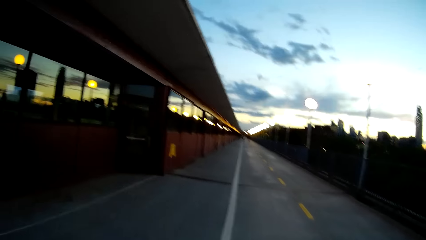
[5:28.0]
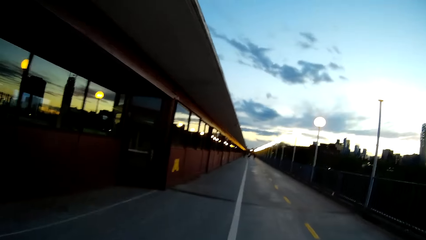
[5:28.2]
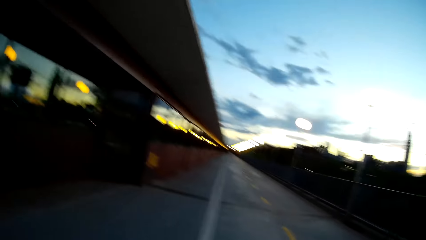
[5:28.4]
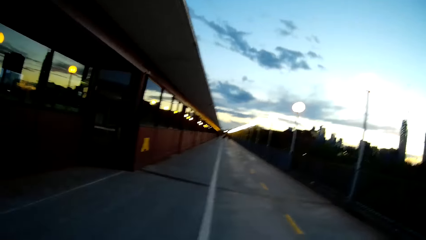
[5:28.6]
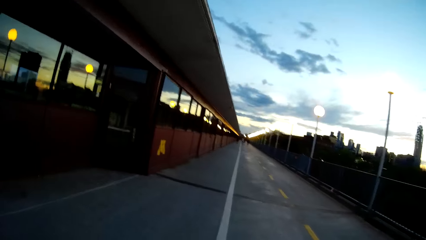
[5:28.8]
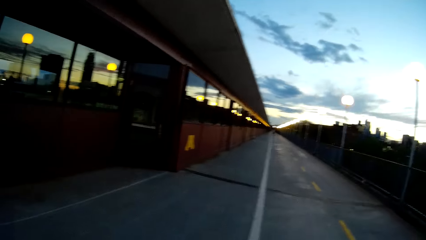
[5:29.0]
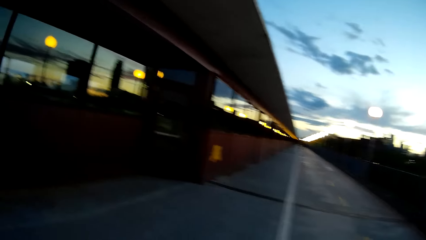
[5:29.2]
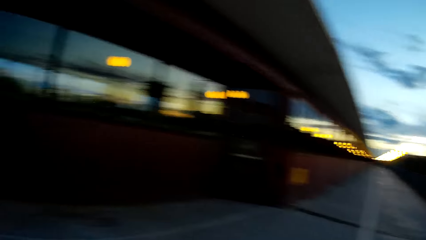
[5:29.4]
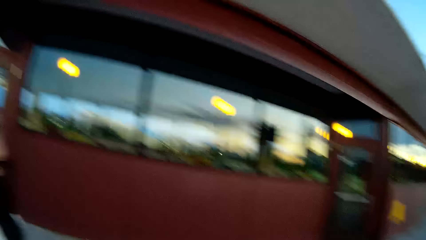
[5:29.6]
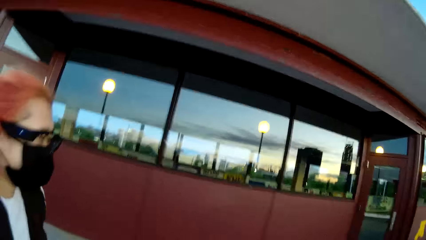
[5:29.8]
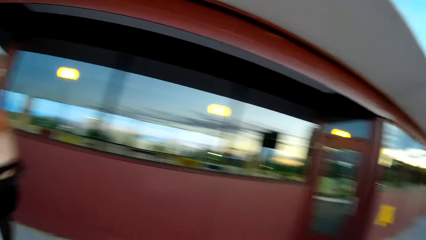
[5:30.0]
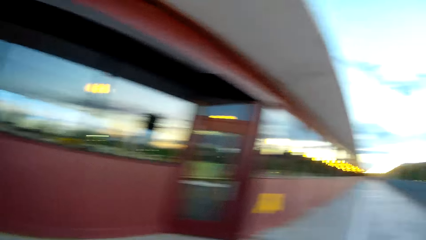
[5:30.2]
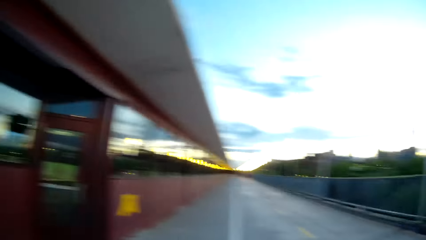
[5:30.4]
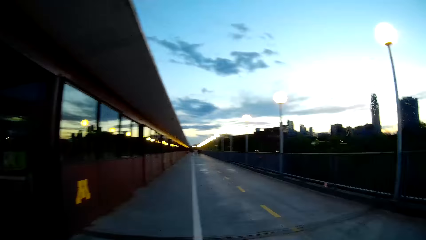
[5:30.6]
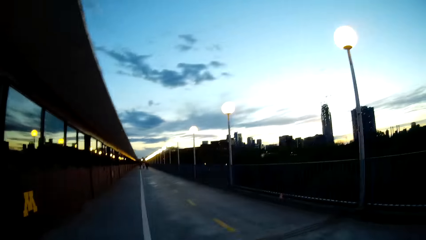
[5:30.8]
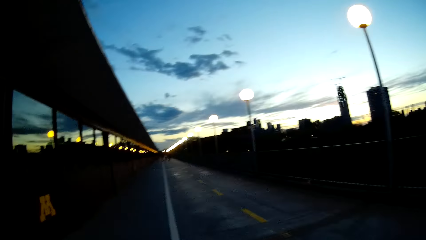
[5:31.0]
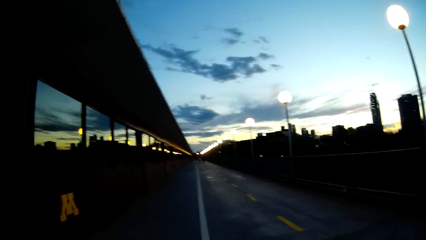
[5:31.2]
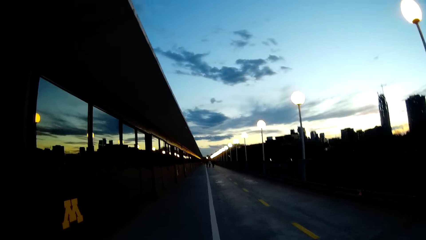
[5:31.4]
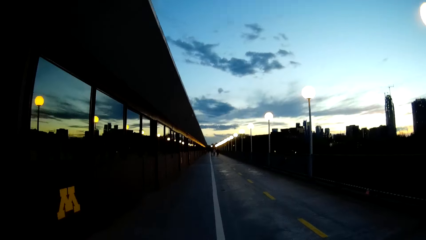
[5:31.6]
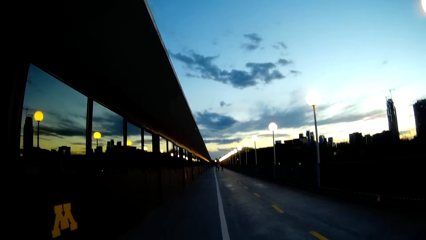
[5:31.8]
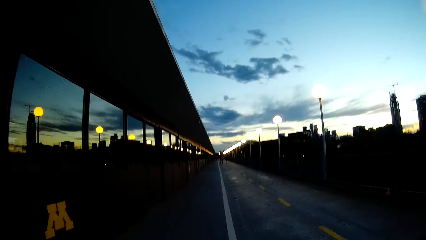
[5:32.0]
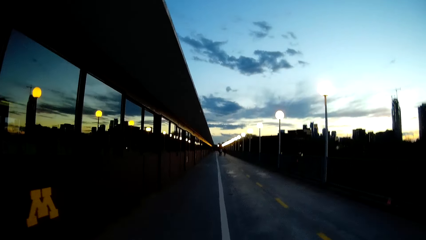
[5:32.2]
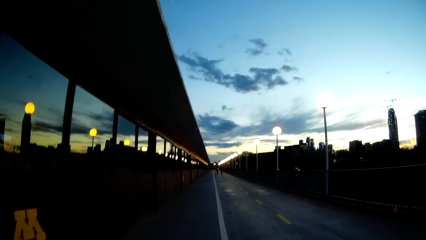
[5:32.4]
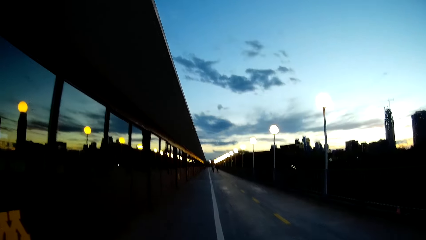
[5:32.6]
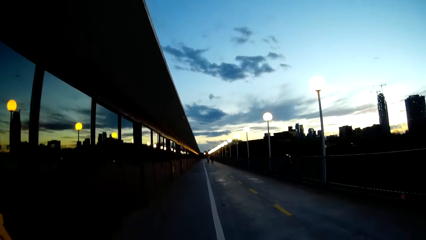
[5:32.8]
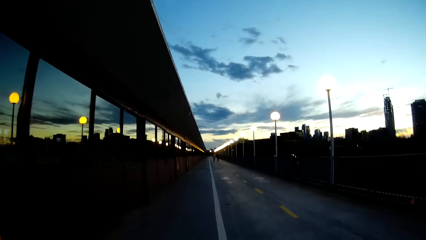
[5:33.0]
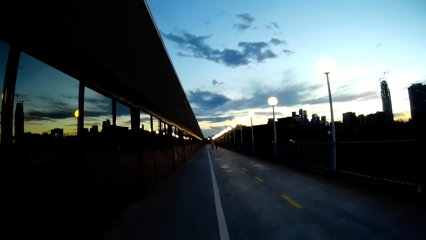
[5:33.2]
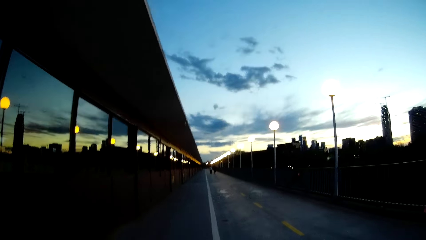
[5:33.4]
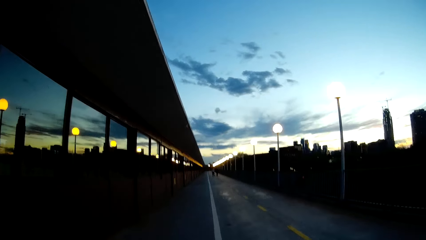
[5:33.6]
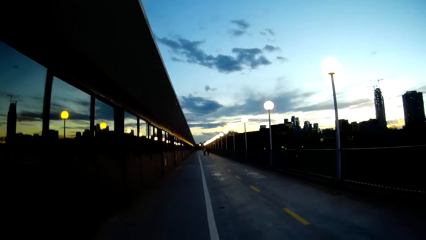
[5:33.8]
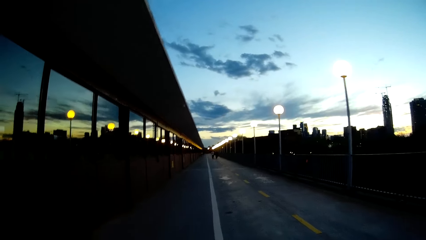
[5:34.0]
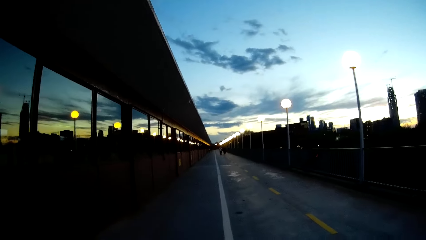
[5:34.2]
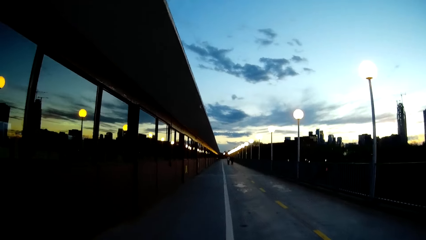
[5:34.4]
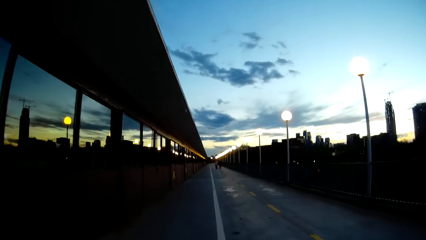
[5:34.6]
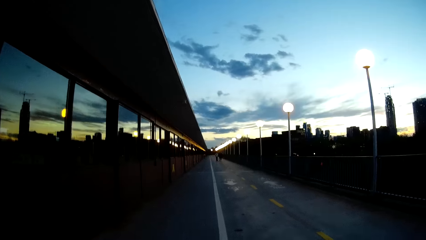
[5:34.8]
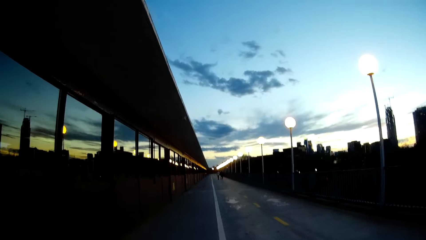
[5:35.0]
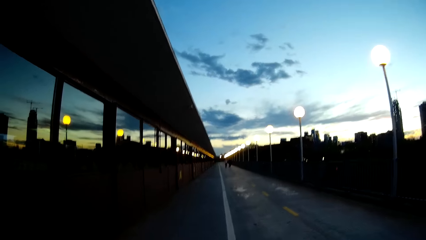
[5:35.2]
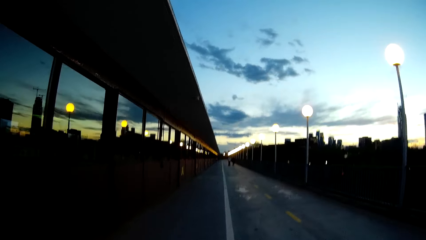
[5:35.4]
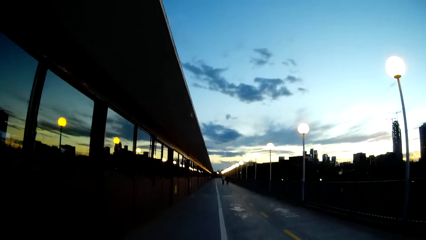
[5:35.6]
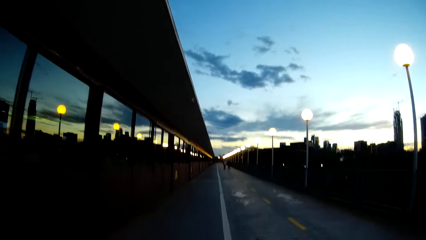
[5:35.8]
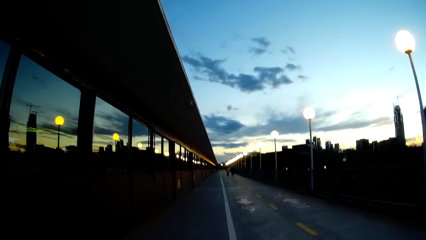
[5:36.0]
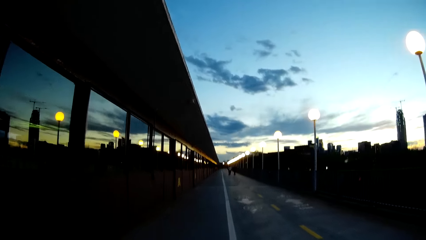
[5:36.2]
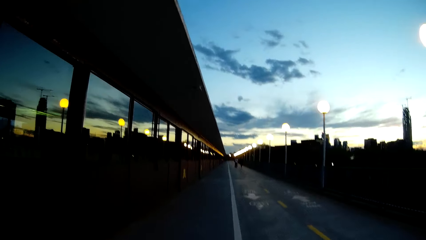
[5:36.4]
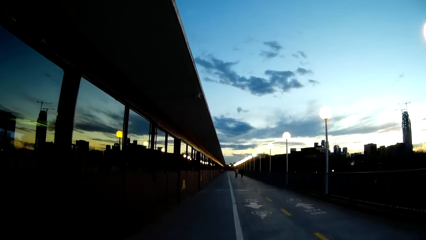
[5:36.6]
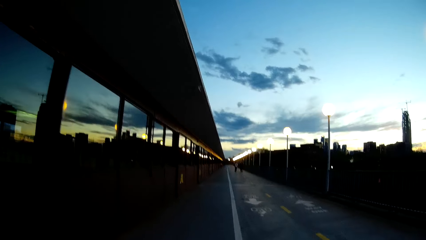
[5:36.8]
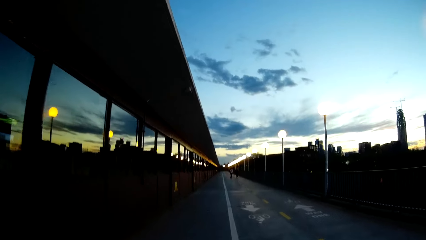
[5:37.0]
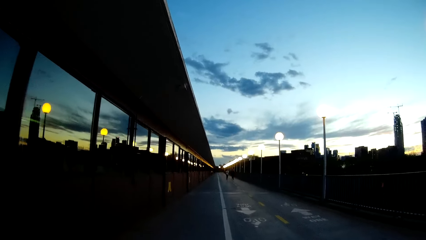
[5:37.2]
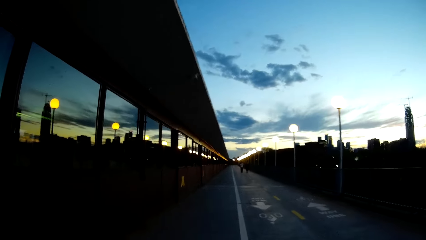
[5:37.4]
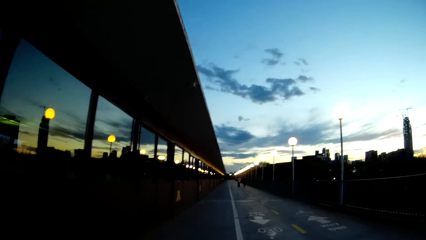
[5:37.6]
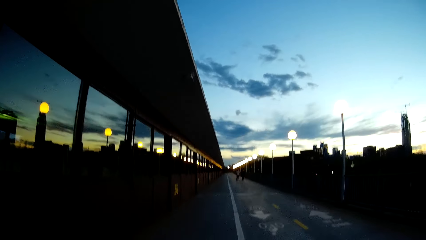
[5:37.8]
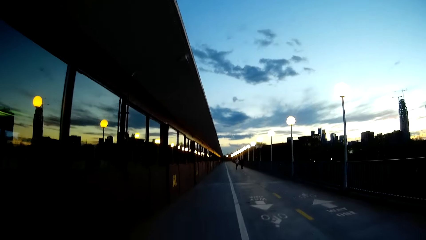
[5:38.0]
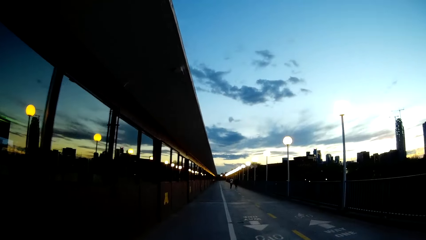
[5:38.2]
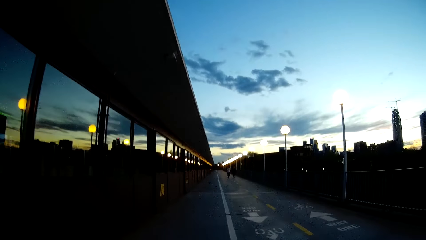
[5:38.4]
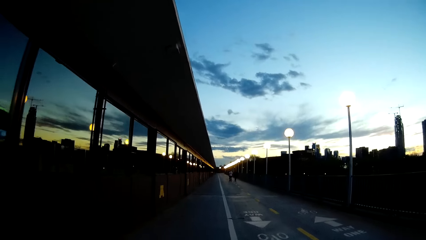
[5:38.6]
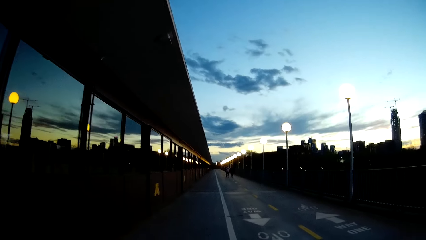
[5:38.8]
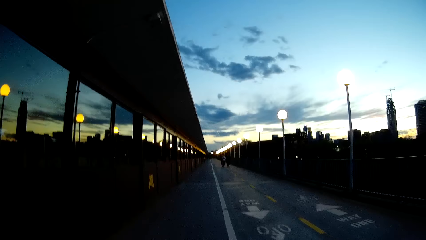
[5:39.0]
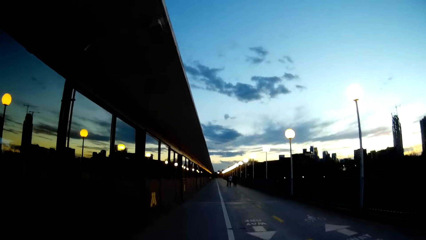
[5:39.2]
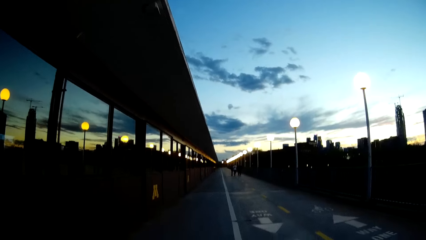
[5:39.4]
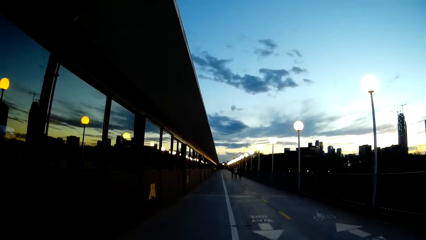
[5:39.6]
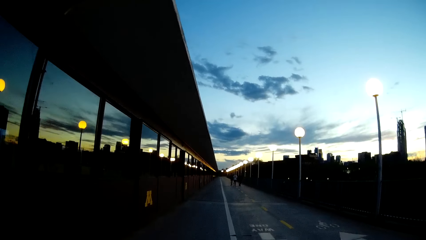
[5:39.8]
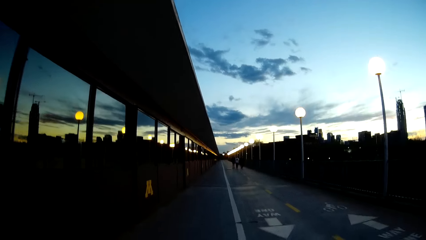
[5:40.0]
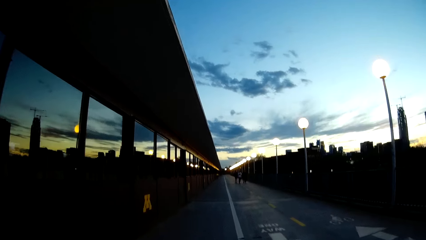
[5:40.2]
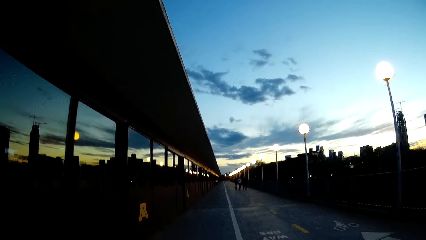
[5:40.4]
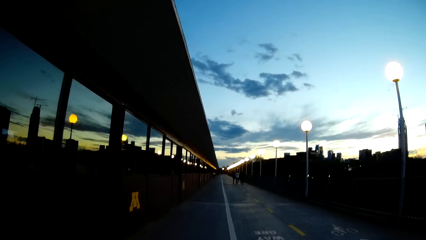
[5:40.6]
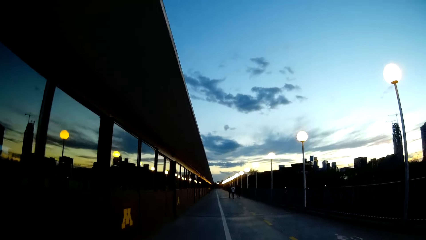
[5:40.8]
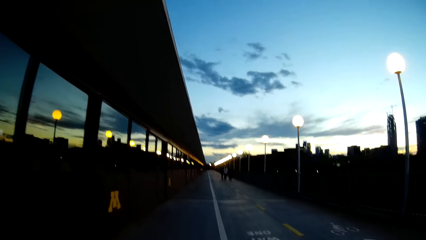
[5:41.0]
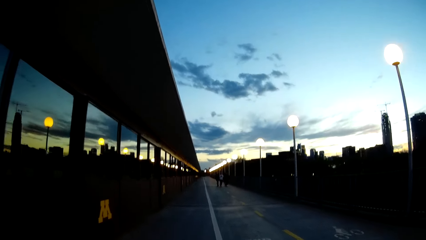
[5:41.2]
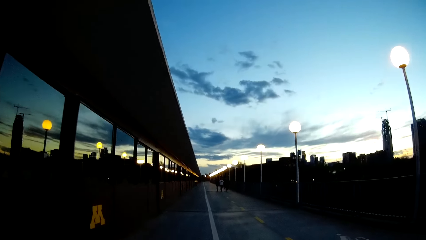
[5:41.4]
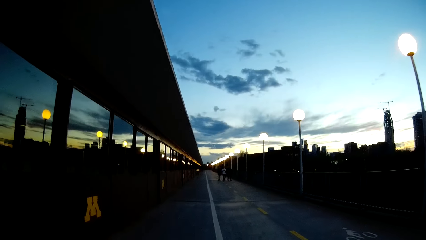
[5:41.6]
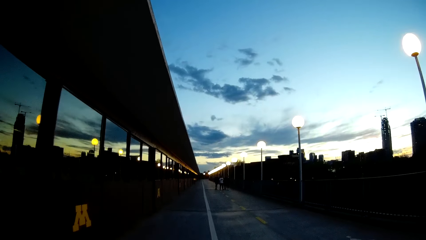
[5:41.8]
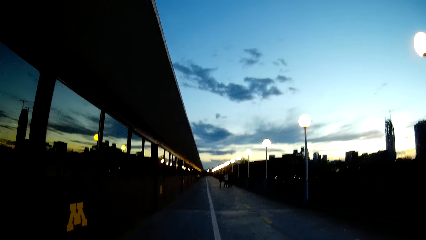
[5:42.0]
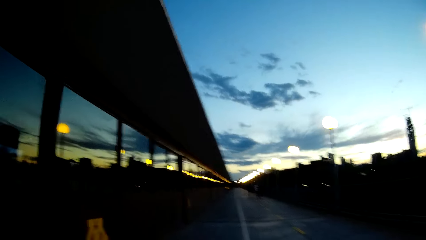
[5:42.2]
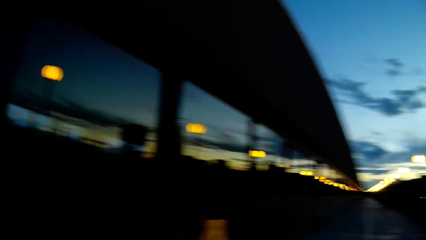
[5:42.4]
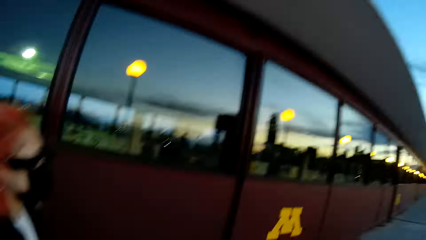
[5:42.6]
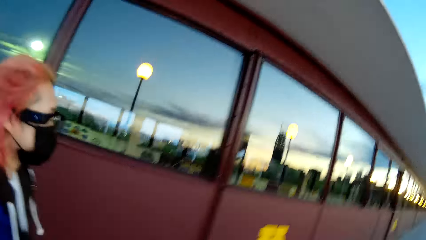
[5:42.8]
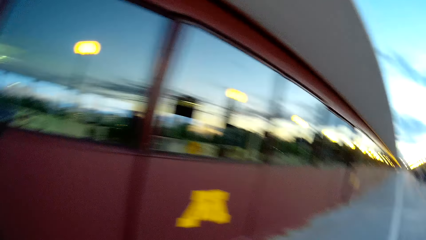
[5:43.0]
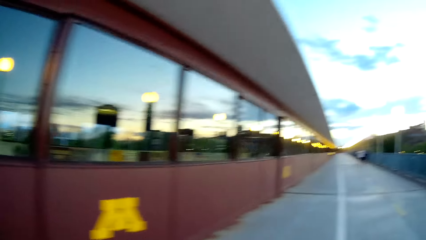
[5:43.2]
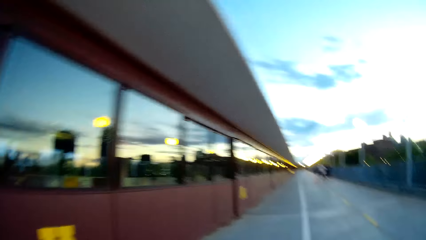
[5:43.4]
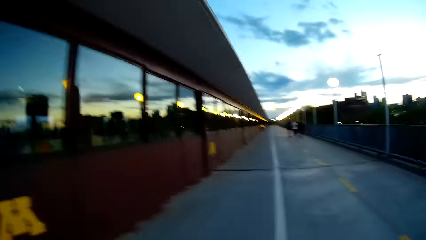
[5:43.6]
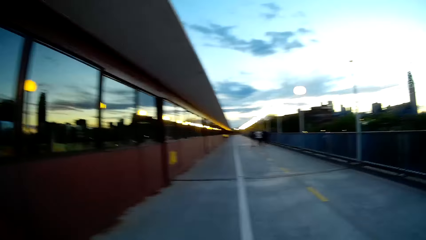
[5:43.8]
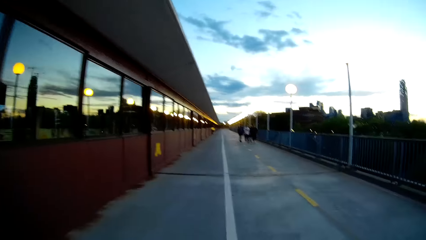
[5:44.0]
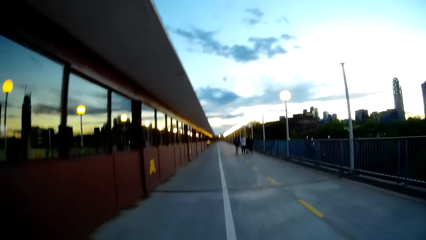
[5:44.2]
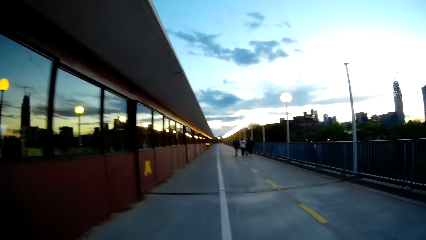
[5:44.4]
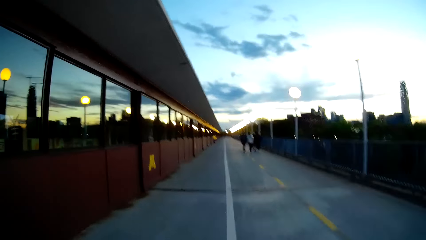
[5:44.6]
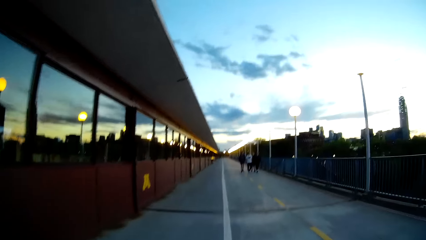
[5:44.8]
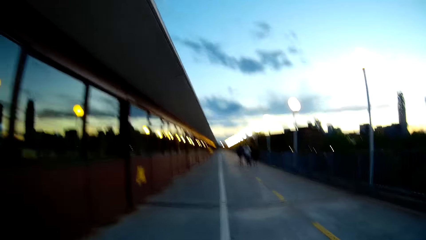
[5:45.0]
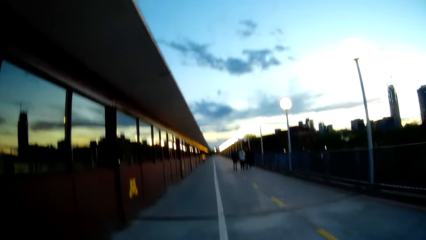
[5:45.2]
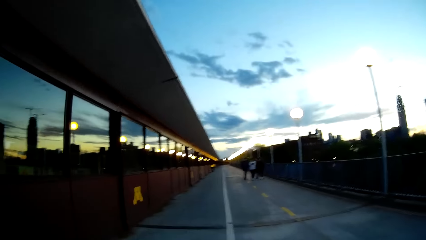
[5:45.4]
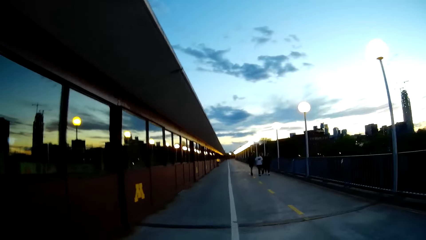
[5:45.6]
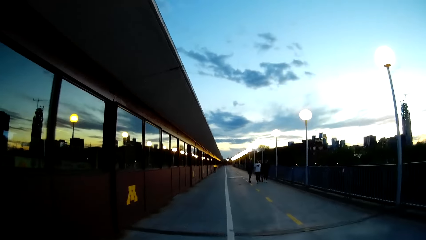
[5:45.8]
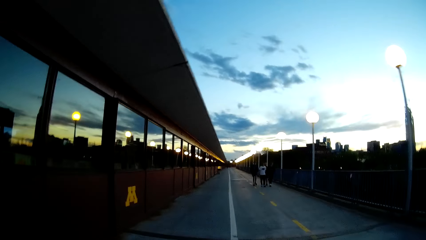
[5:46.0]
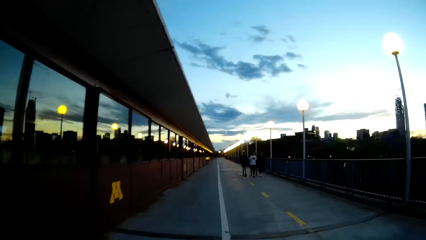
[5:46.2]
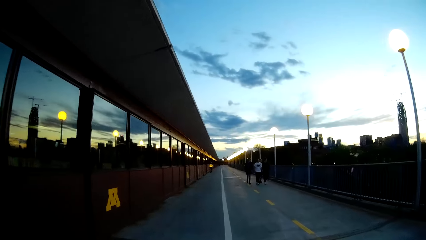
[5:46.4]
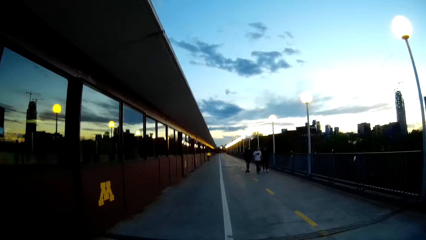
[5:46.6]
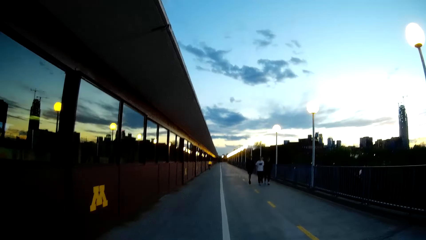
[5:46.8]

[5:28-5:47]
The camera wearer stares at a woman. They walk around. They look at the woman. They walk around.
